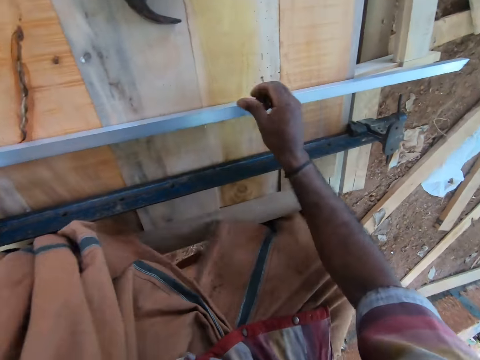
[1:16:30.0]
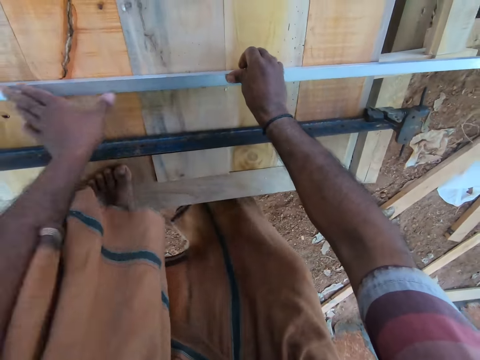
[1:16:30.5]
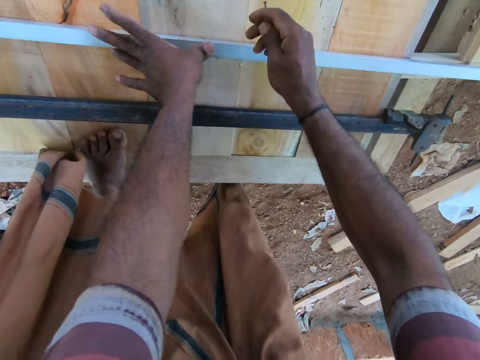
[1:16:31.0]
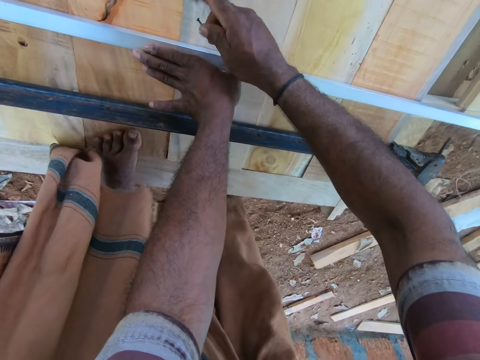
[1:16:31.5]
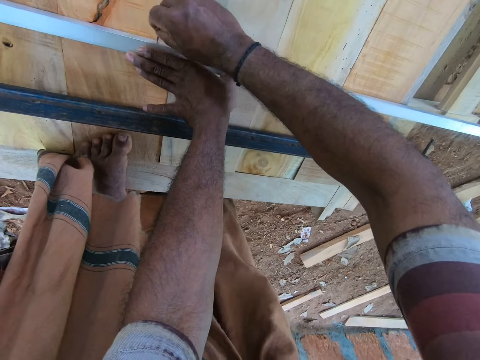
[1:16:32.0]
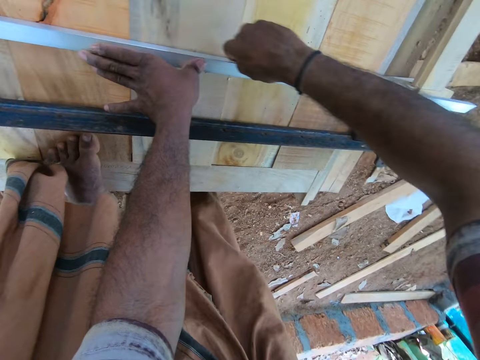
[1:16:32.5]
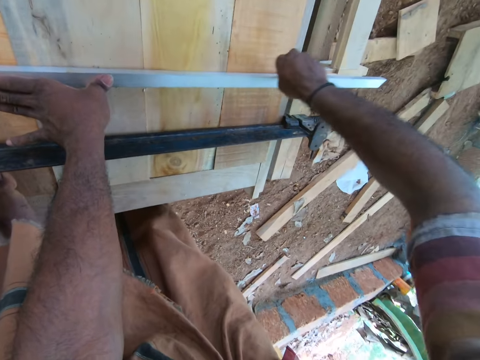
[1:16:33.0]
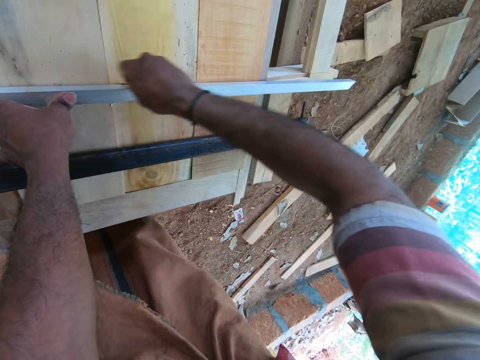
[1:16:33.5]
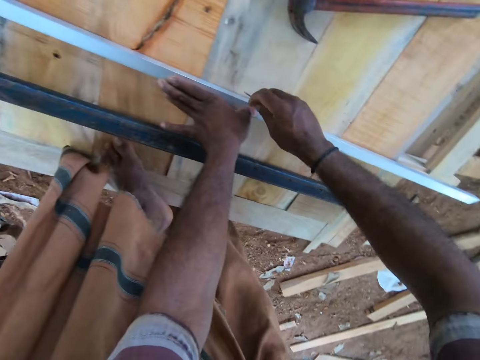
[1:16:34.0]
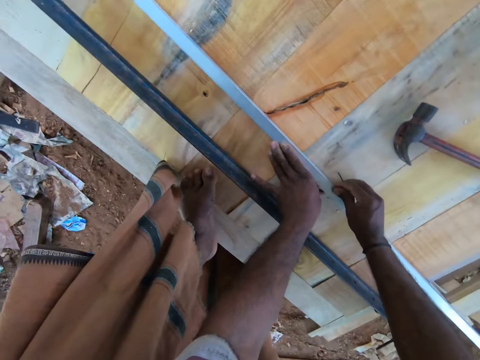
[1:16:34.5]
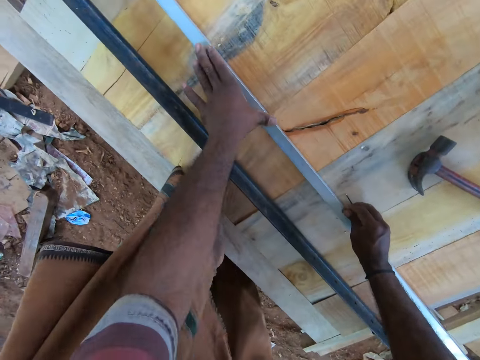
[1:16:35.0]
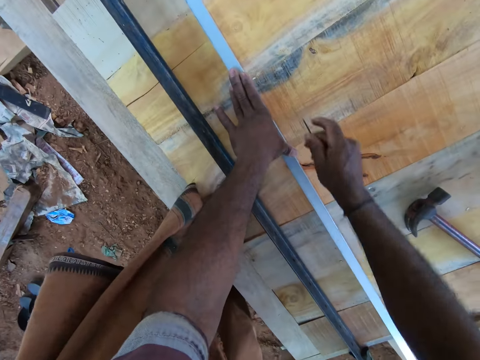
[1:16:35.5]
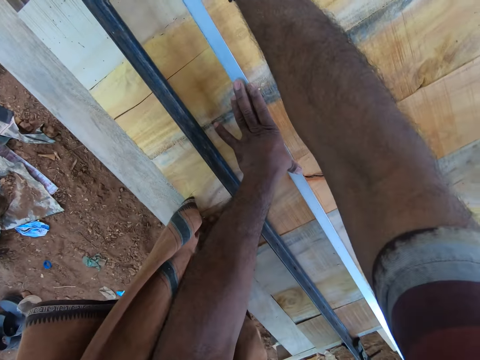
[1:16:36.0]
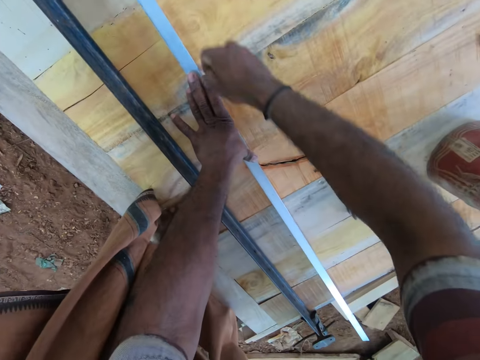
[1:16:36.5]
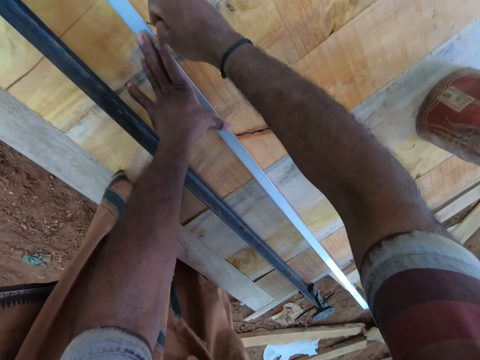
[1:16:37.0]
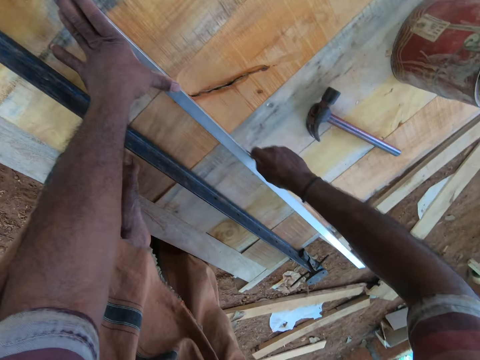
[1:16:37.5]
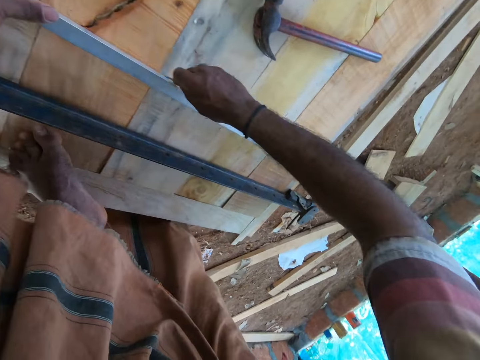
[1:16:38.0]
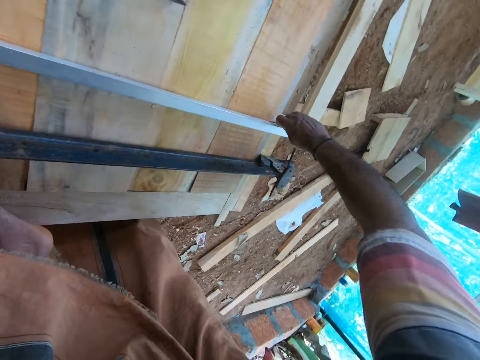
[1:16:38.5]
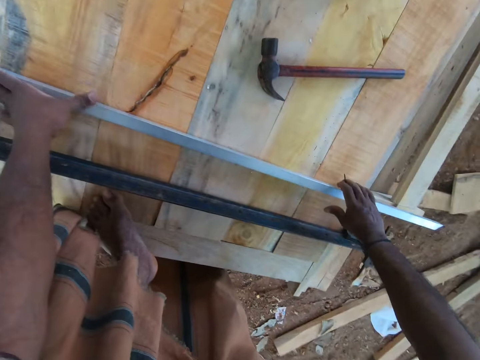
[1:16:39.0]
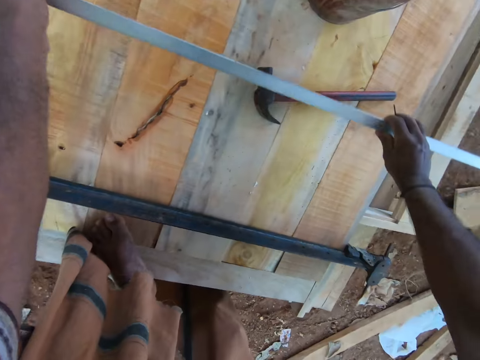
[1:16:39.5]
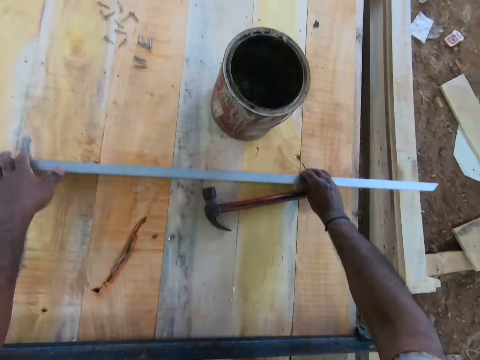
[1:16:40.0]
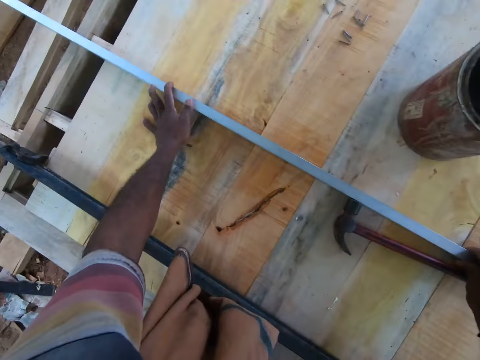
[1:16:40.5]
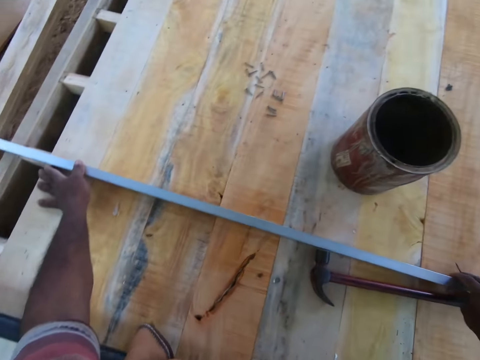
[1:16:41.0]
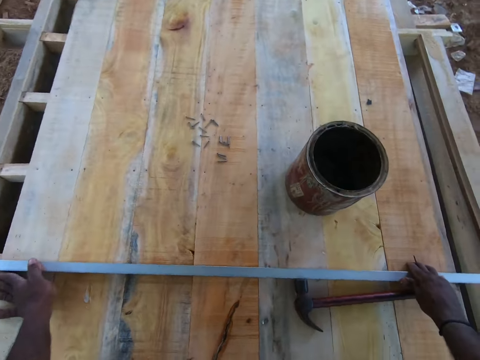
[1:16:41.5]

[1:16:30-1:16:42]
The camera wearer measures the plywood with the nail in his right hand and the iron rod. He draws a line on the ruler with the nail. He lifts the iron rod from the plywood with his hands. He sets the iron rod on the plywood with his hands. He moves the ruler on the wood.

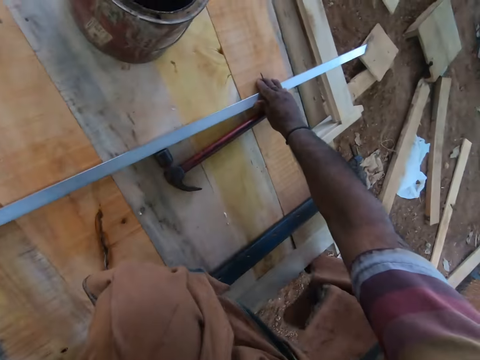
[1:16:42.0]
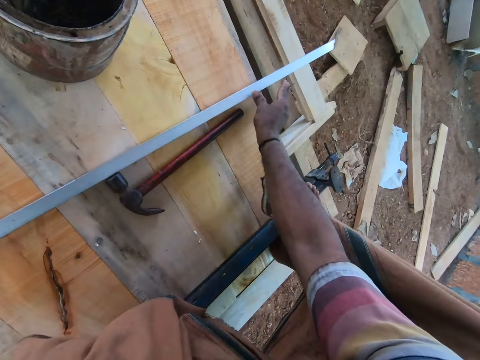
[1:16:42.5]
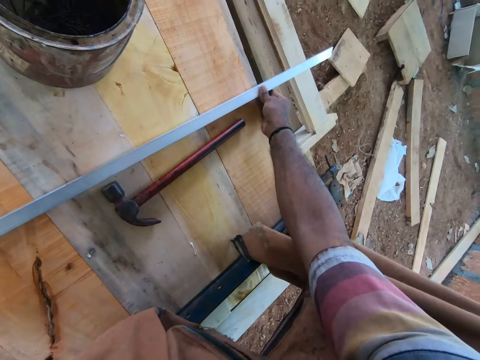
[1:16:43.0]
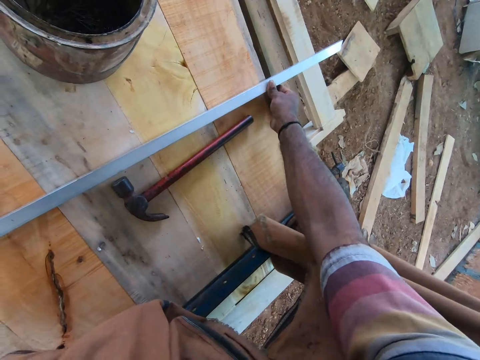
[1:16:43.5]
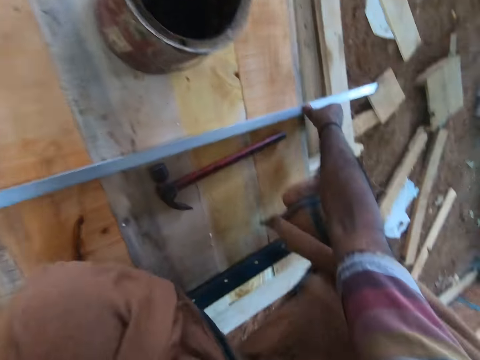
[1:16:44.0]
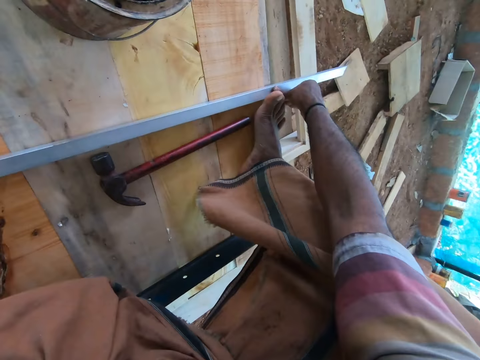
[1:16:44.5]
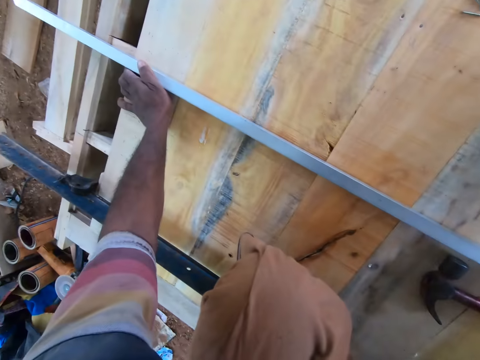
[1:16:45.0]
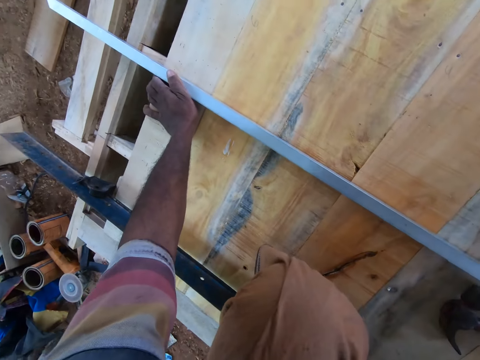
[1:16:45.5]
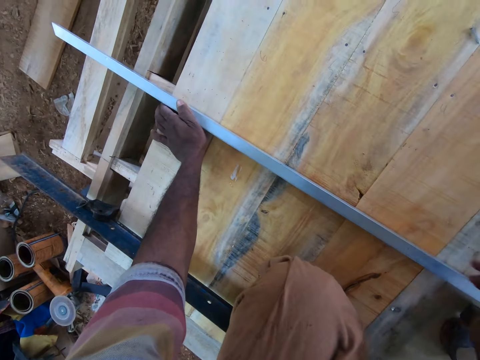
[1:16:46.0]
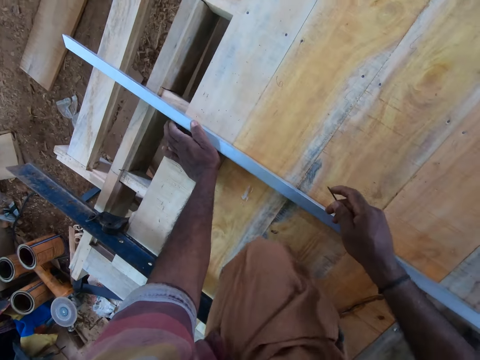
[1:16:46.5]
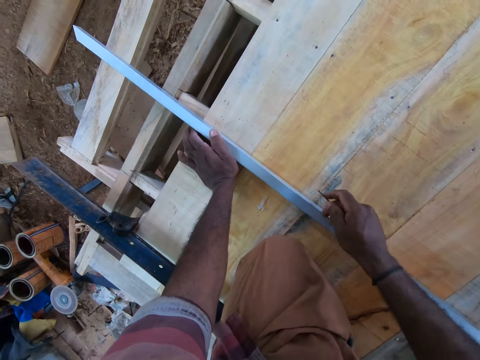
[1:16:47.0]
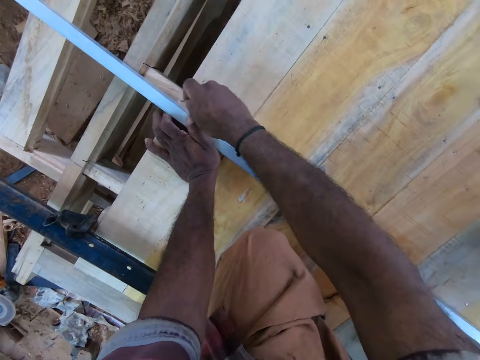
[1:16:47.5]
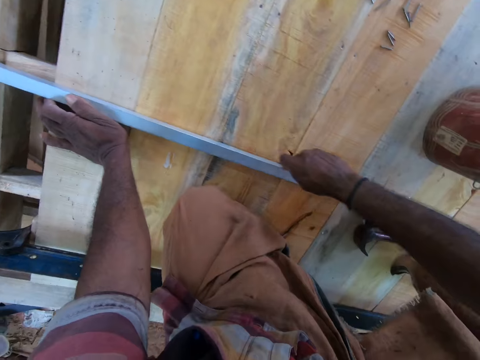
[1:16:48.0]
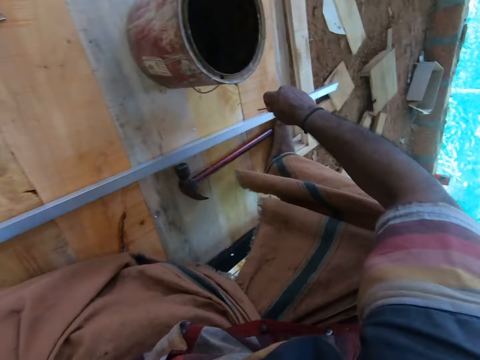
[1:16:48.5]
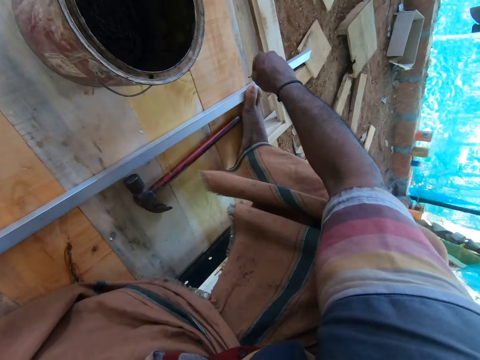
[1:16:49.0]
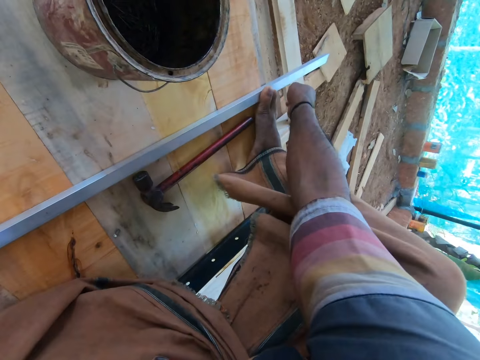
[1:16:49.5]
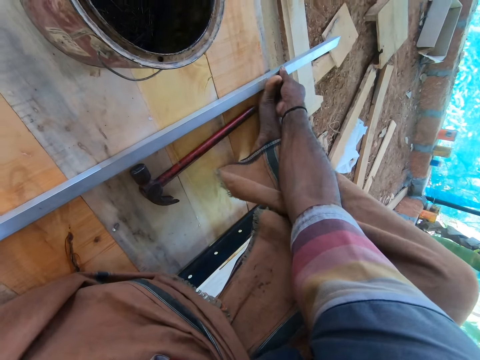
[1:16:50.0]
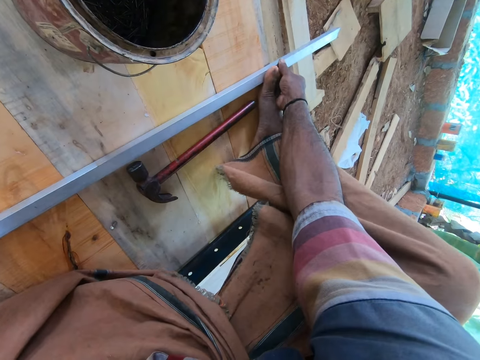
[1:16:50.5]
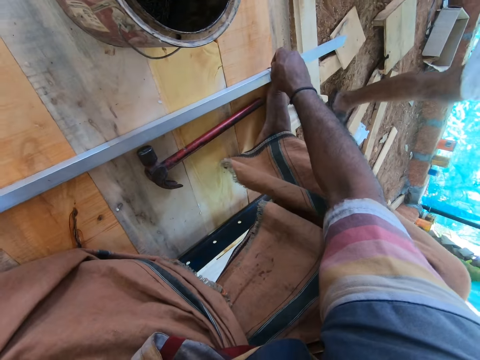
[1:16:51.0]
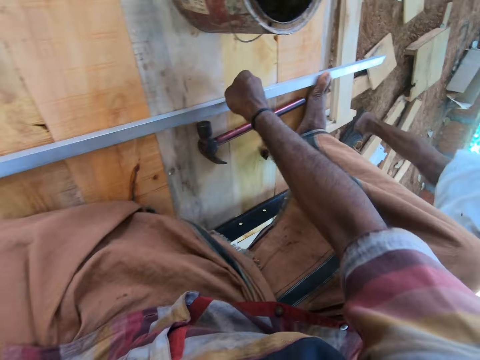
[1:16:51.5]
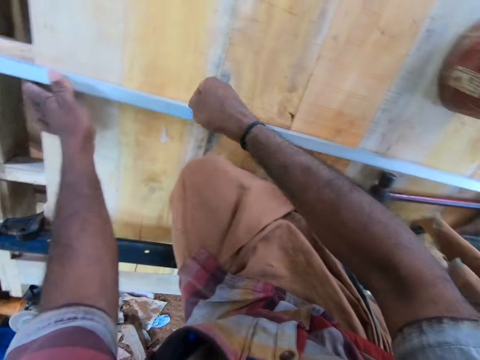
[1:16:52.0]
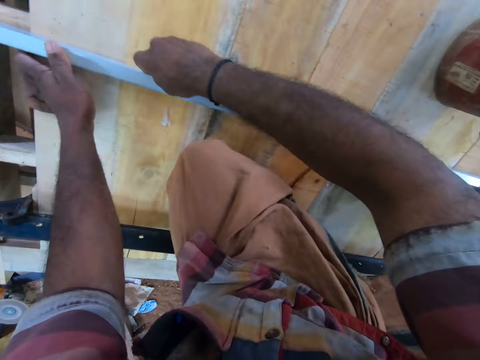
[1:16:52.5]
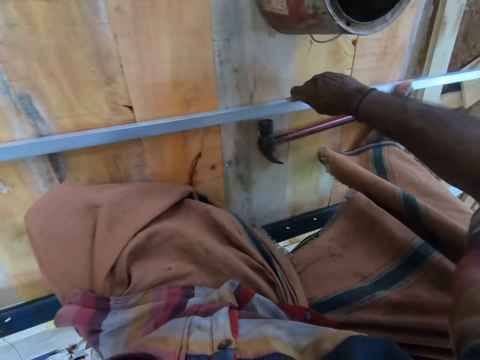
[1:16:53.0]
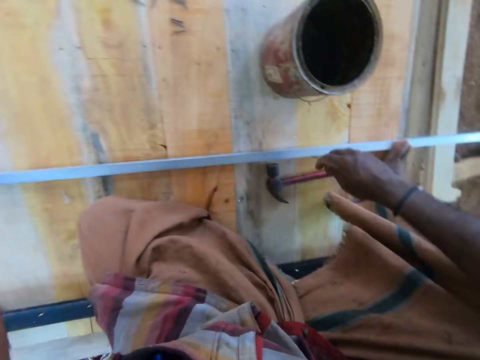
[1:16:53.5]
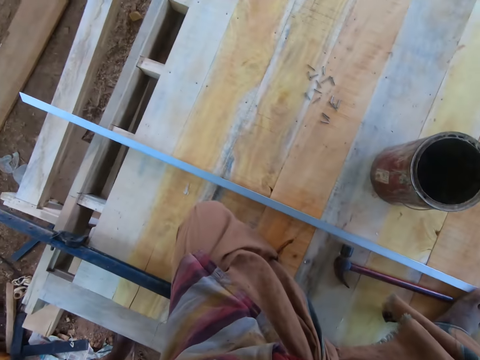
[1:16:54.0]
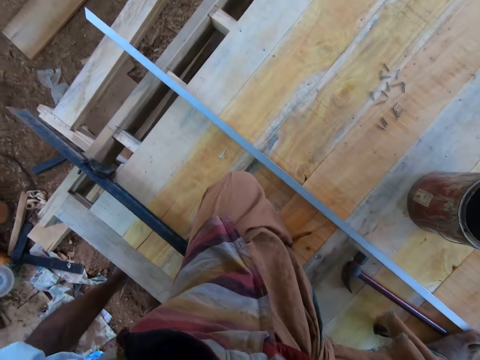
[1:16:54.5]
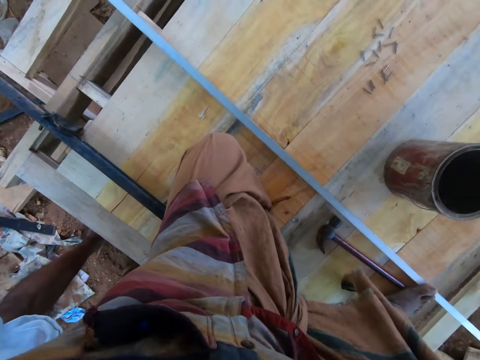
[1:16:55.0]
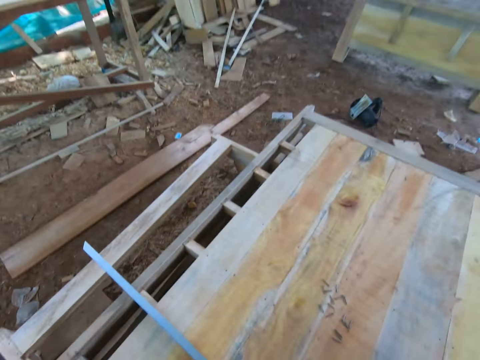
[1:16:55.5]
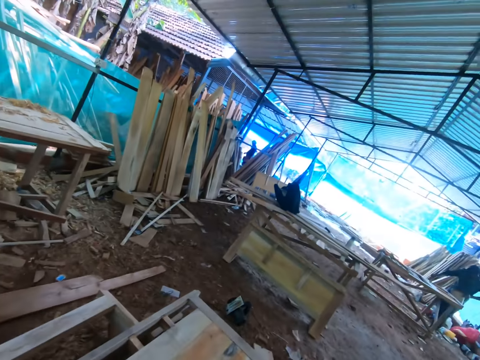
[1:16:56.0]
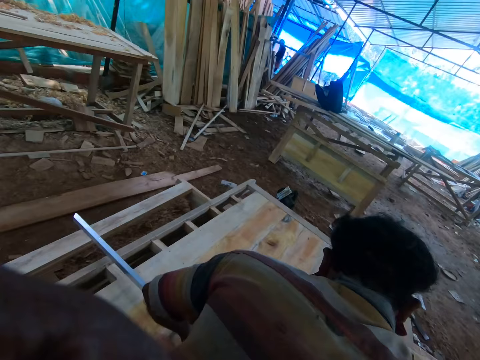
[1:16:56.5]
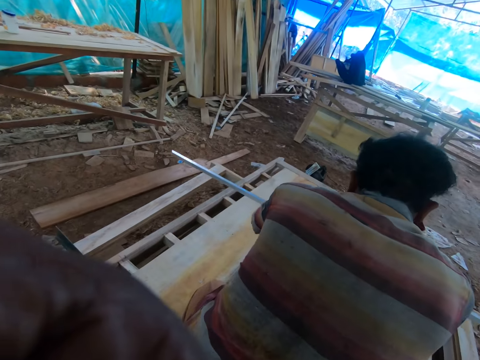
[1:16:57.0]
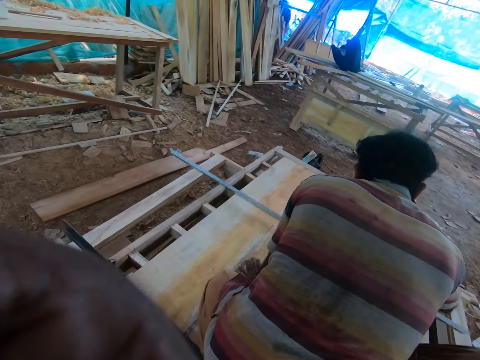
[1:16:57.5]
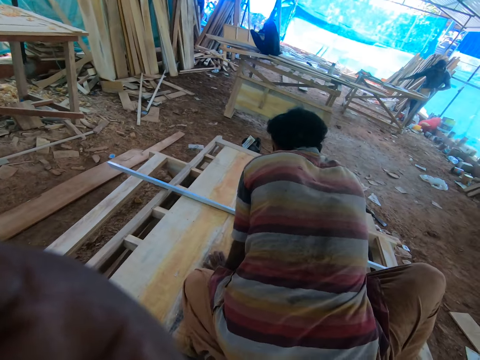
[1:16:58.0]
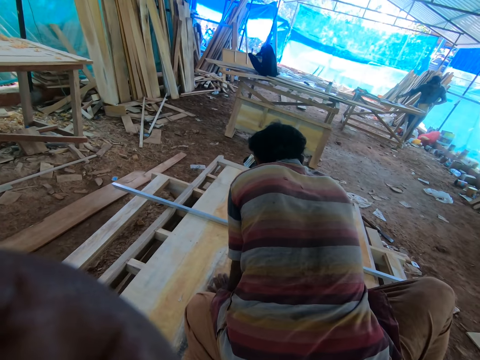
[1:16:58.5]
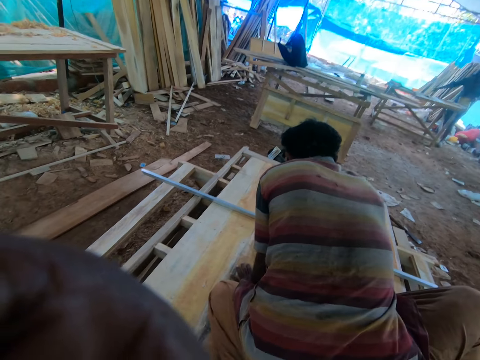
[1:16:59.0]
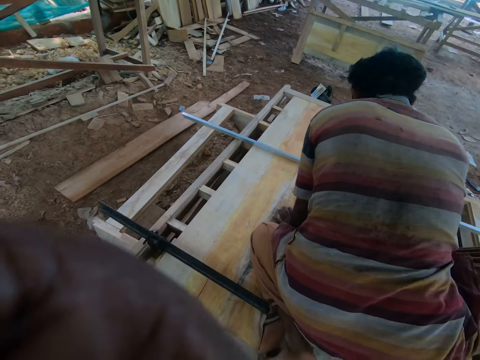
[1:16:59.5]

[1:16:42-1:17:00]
The camera wearer holds the ruler on the wood. He places his right foot on the iron rod. The man interacts with the camera wearer. The camera wearer draws a line on the table with the iron rod and the nail in his right hand. He adjusts the metal rod on the timbers. He marks the timbers with the pencil. He stares around the construction site. The man removes a camera from the camera wearer's head with his hands.
